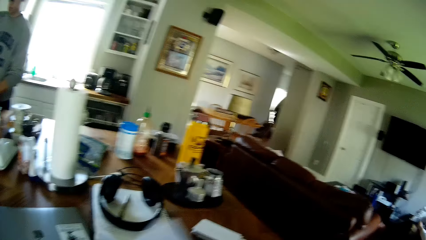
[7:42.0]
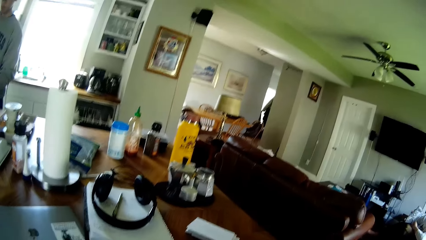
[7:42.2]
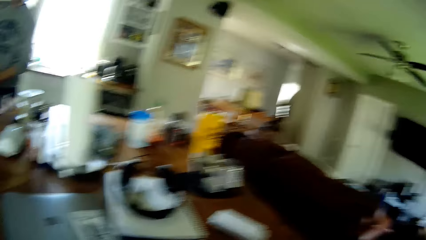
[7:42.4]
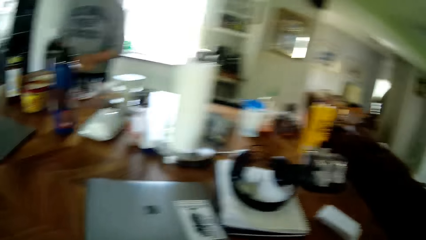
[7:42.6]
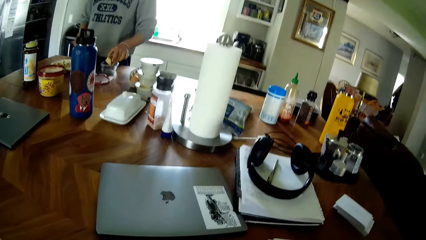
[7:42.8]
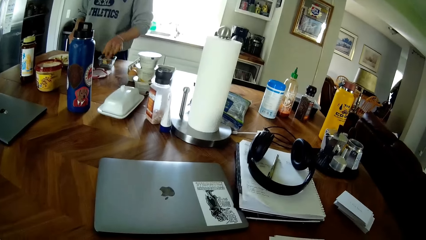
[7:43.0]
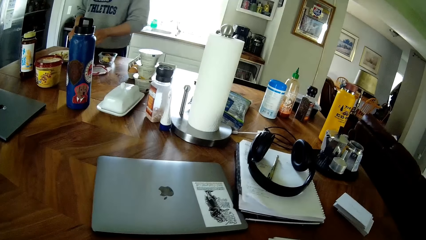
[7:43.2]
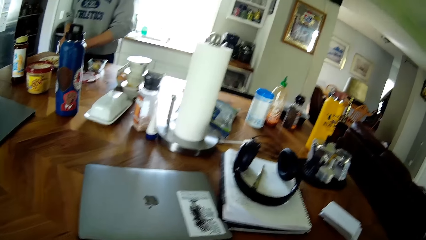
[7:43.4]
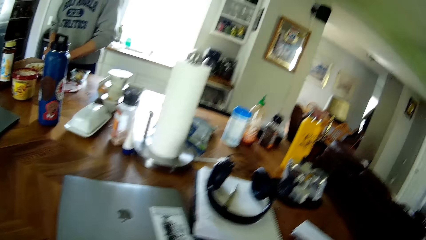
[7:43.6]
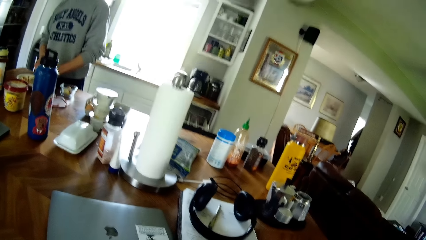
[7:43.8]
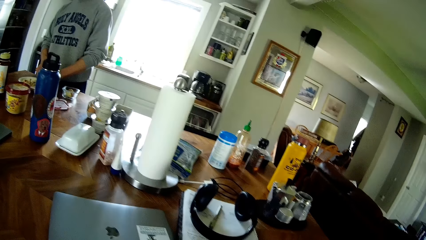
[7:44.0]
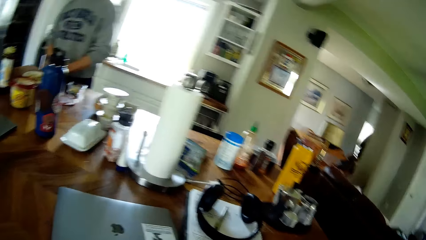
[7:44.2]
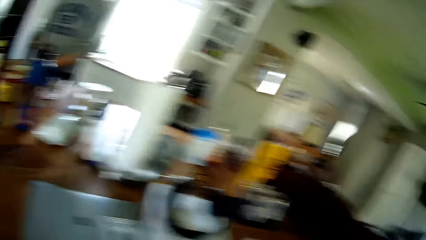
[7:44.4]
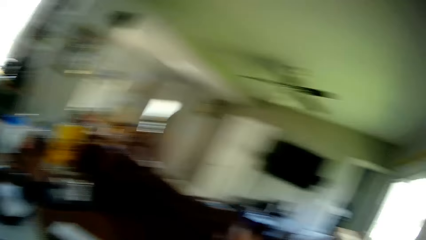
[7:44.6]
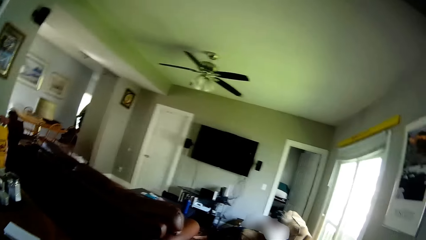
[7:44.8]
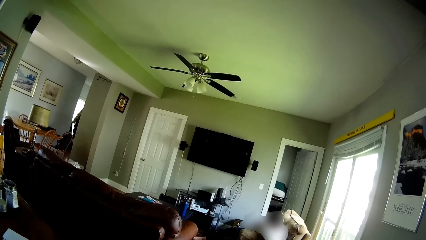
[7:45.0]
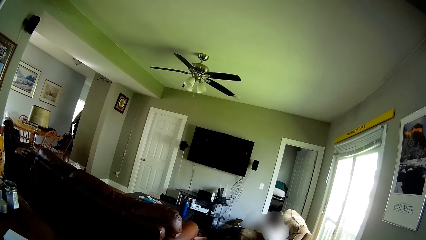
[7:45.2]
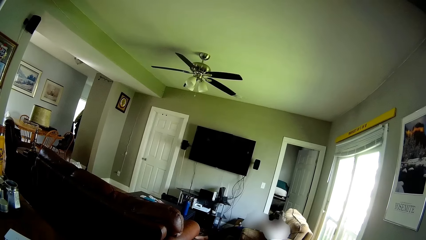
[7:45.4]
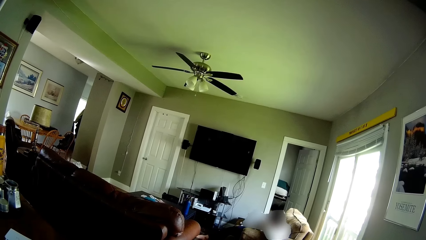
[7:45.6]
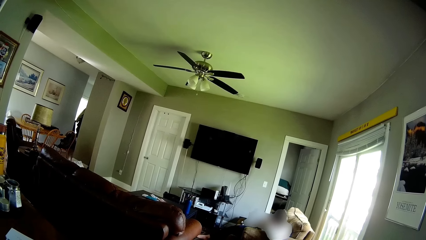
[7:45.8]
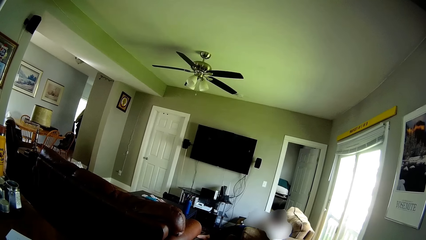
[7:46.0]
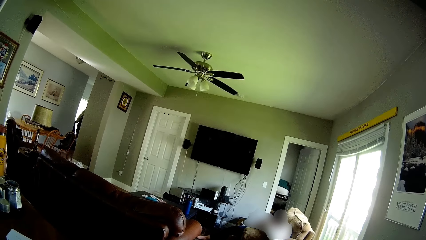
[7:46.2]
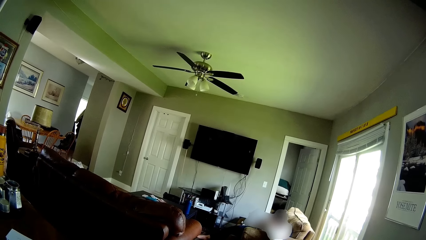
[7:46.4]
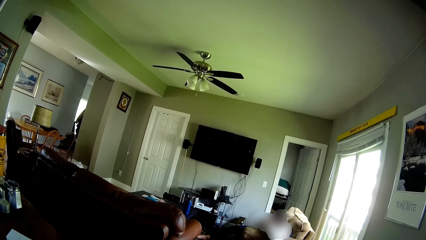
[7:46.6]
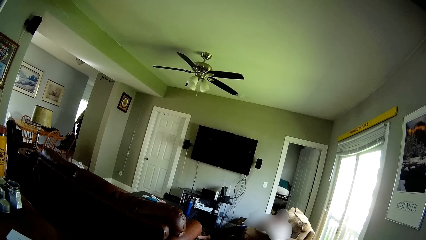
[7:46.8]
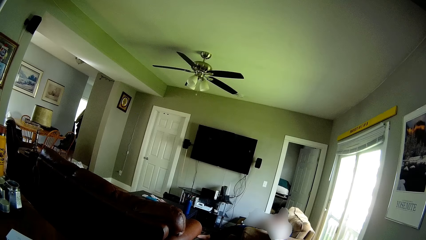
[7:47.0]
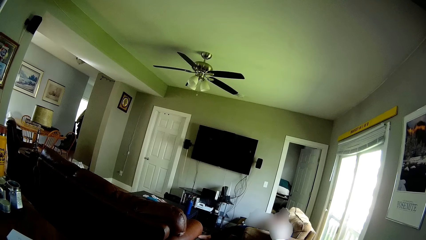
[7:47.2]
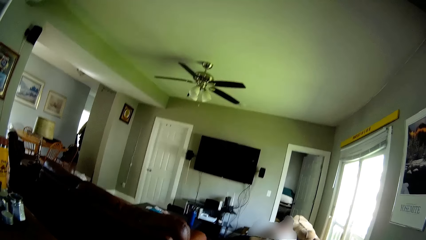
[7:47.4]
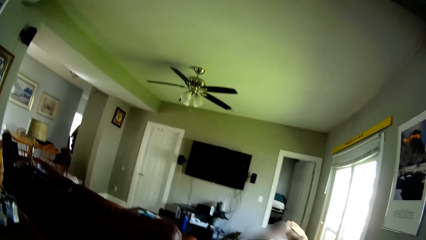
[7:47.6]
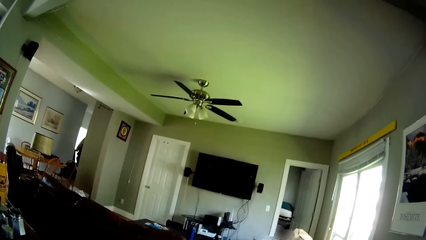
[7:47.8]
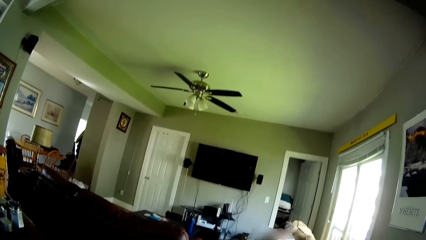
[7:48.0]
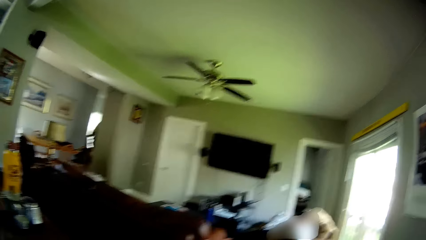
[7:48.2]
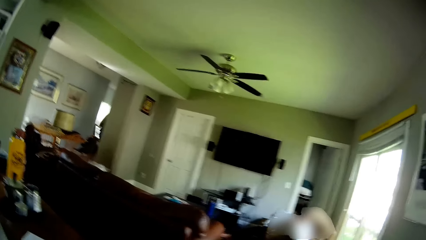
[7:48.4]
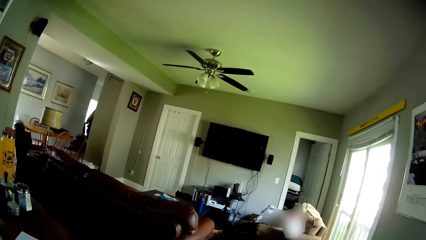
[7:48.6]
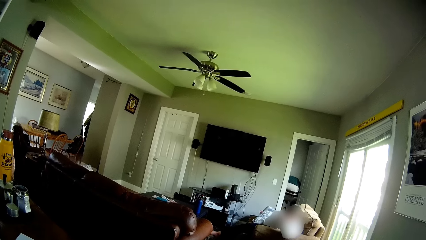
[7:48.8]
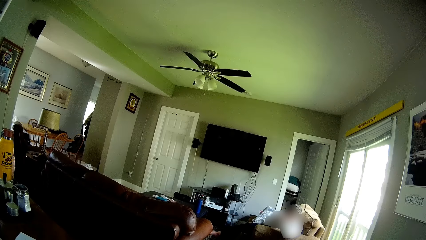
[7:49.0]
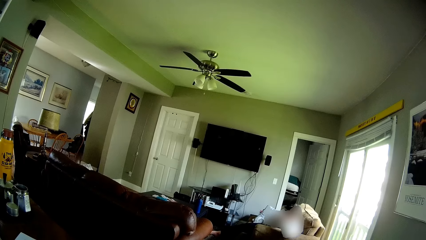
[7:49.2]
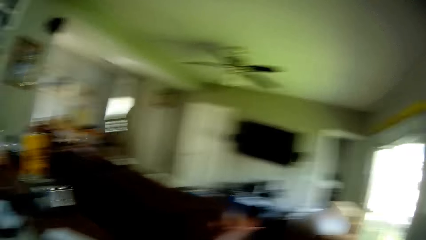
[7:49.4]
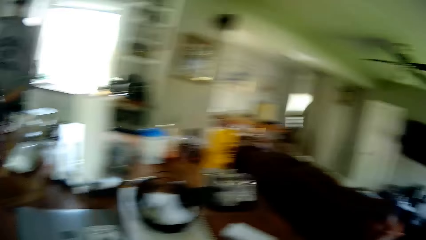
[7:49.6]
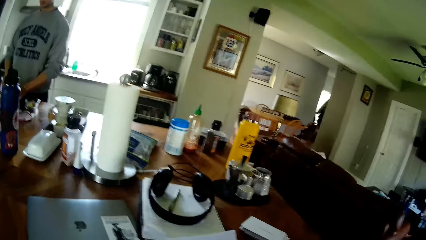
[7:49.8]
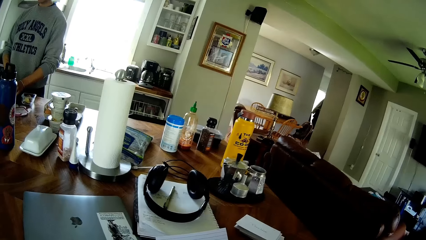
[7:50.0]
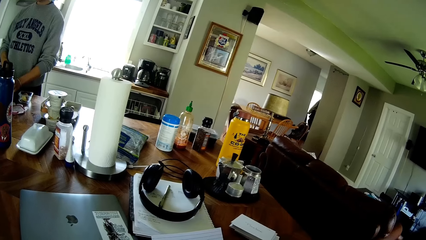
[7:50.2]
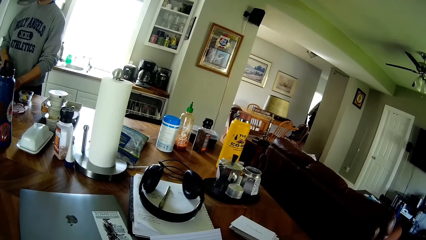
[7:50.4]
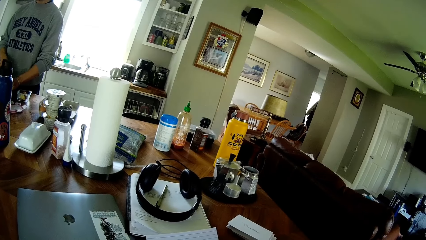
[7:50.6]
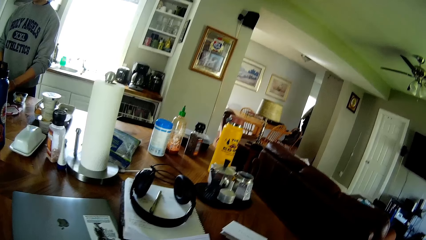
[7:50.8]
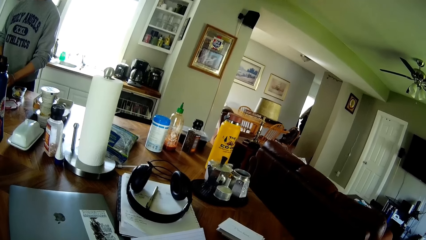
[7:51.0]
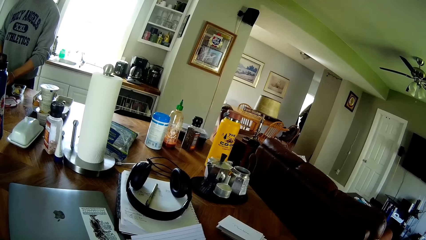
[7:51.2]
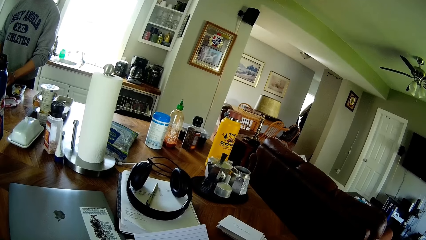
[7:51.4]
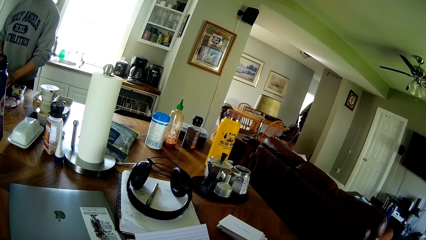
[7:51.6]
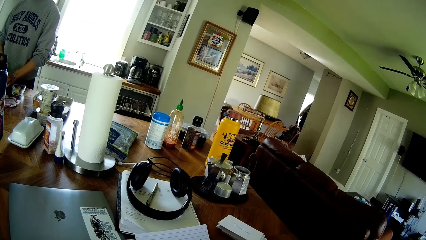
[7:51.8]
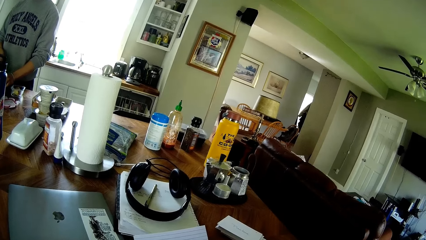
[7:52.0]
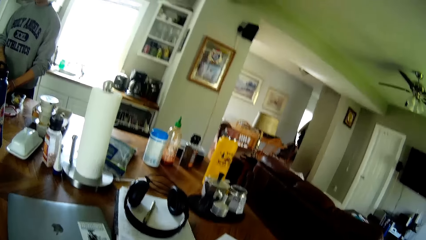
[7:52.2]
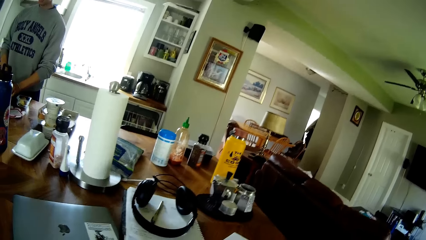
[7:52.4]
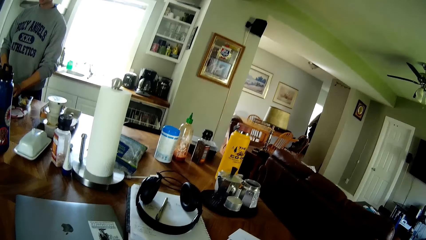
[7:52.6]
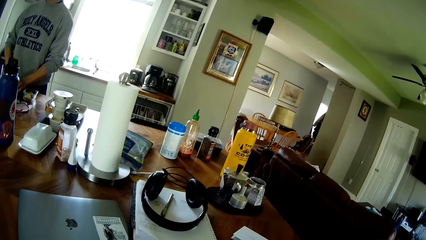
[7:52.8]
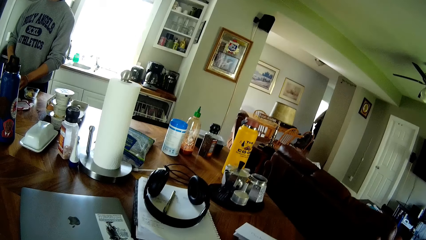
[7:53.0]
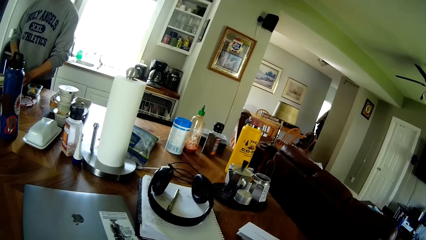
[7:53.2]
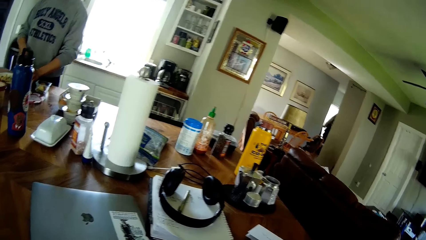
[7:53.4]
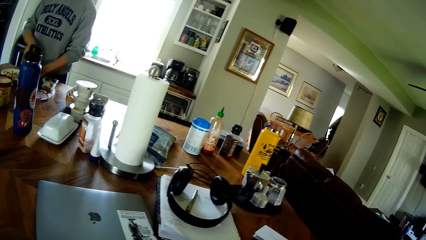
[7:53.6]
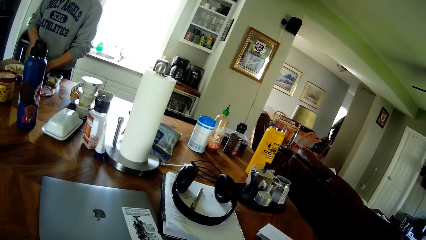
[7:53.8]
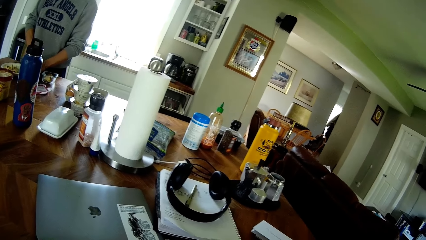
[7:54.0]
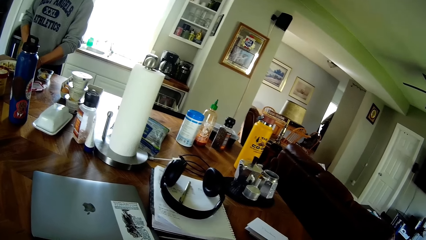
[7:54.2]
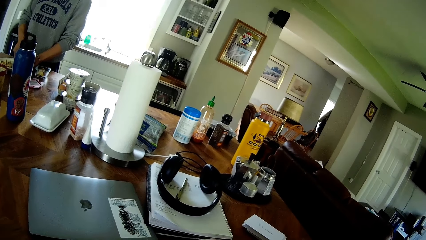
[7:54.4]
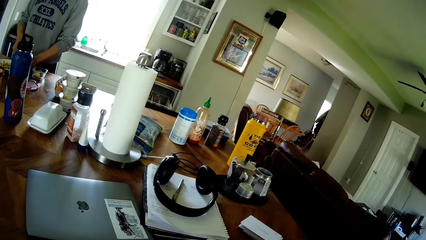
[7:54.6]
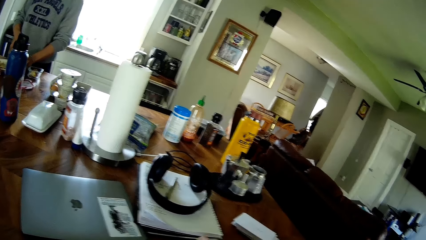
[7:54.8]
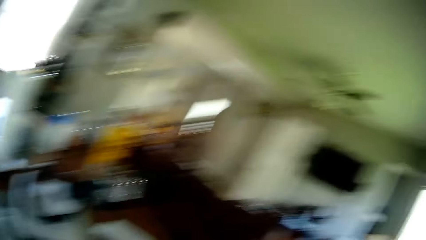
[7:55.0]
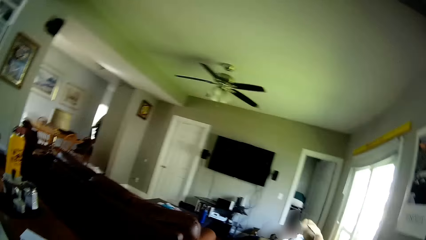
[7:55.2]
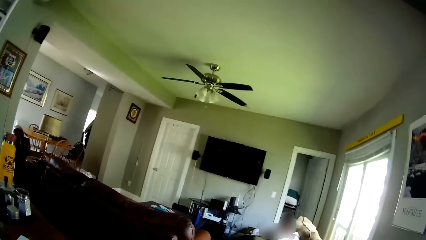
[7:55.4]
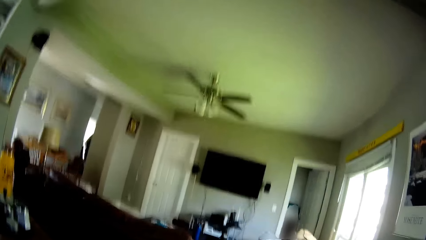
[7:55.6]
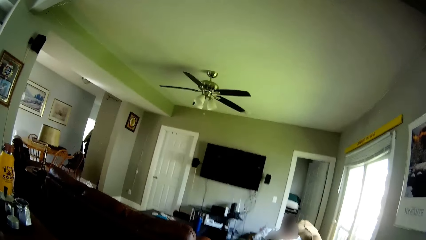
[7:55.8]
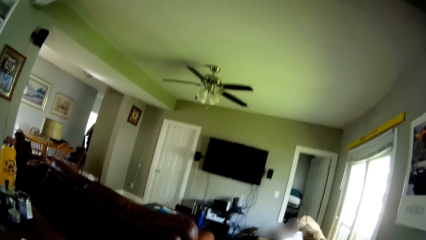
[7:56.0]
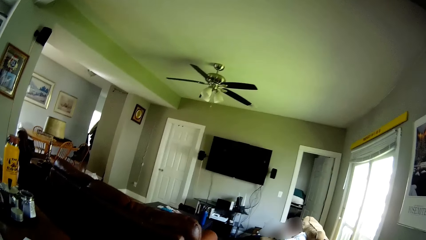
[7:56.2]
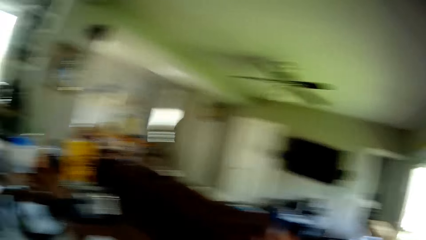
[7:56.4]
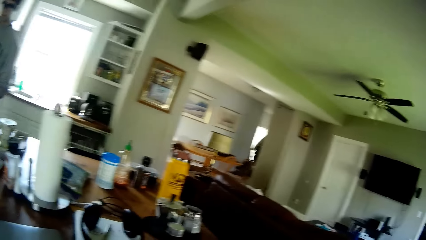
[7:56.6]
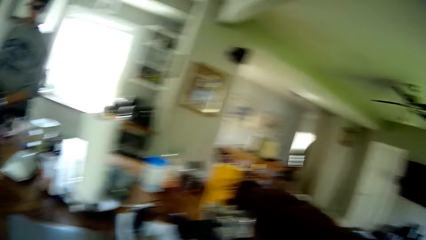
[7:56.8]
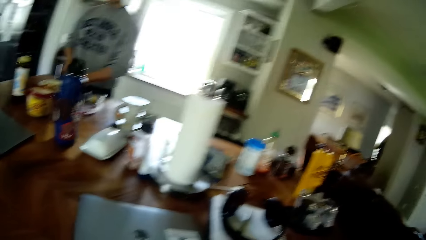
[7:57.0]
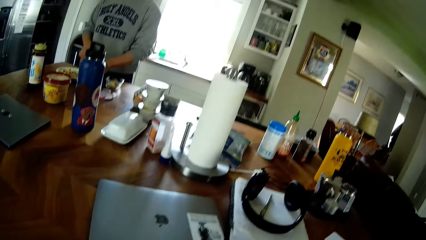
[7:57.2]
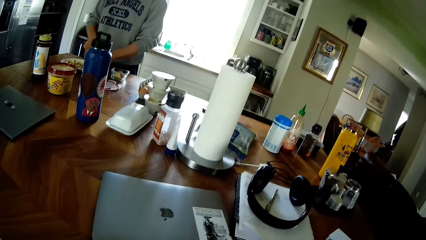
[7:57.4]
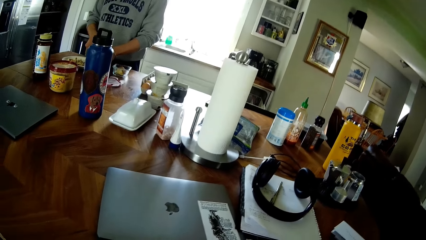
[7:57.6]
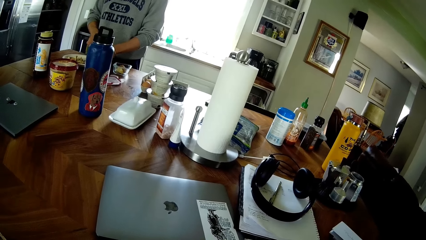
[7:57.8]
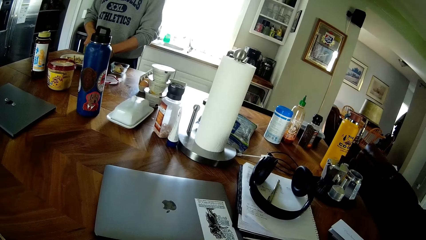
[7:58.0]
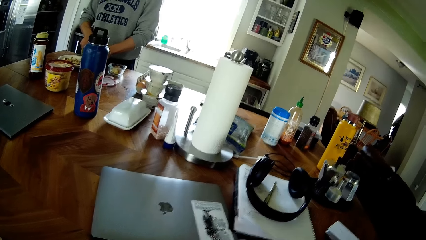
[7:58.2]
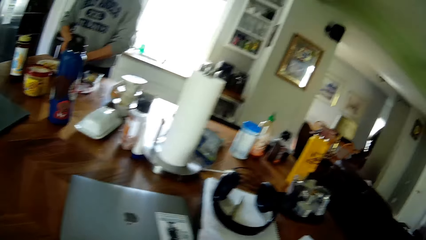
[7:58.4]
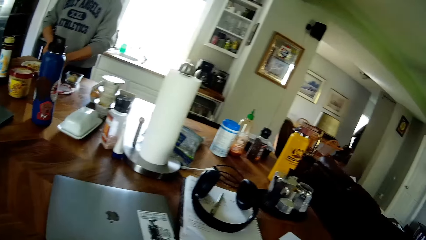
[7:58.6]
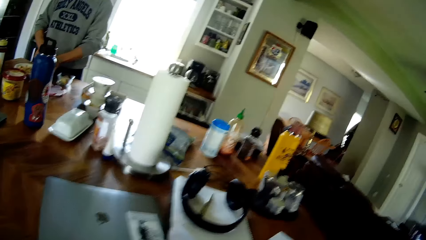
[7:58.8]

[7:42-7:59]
A man puts something in the container. The man peels something.
